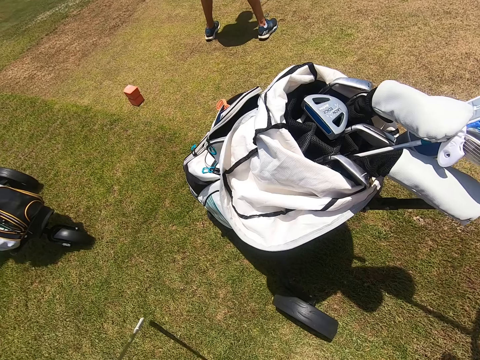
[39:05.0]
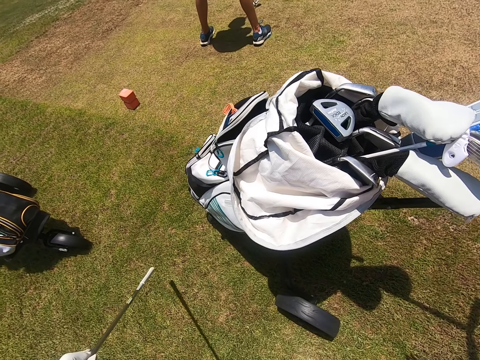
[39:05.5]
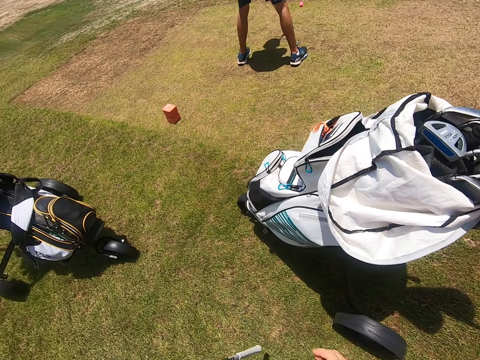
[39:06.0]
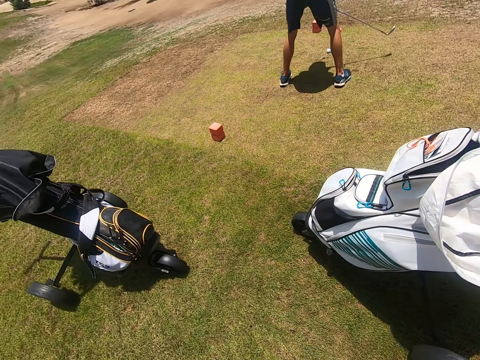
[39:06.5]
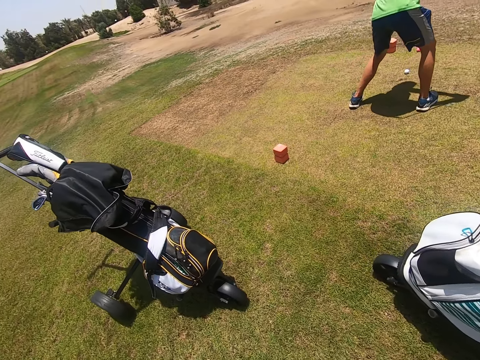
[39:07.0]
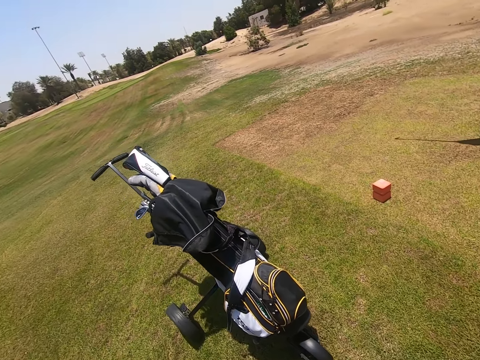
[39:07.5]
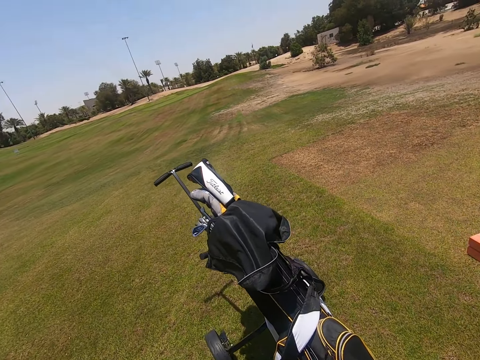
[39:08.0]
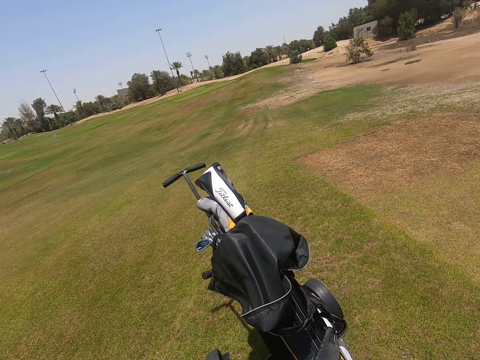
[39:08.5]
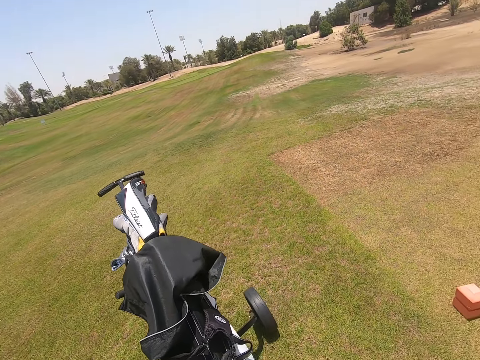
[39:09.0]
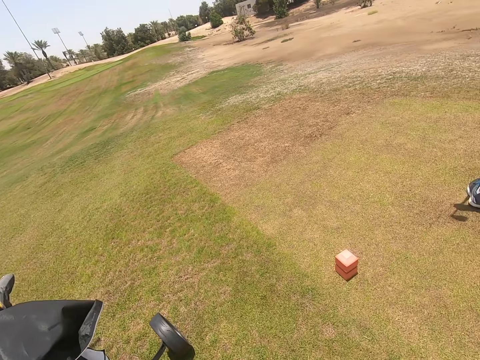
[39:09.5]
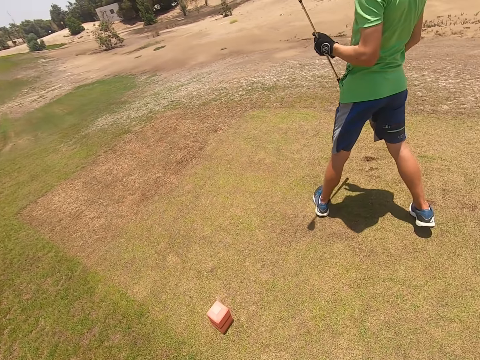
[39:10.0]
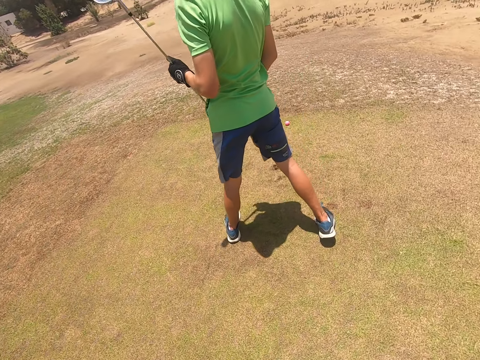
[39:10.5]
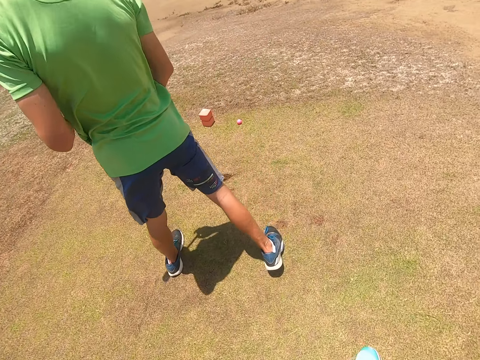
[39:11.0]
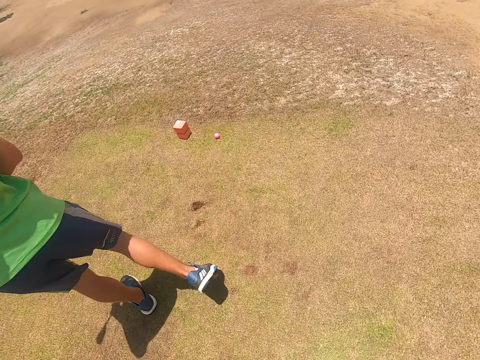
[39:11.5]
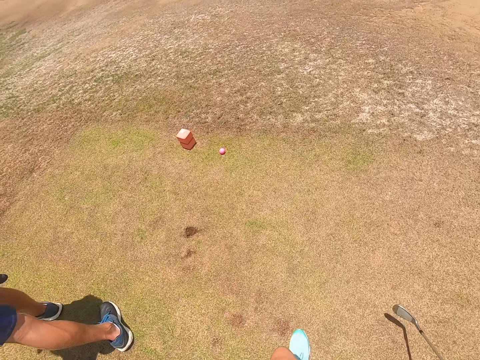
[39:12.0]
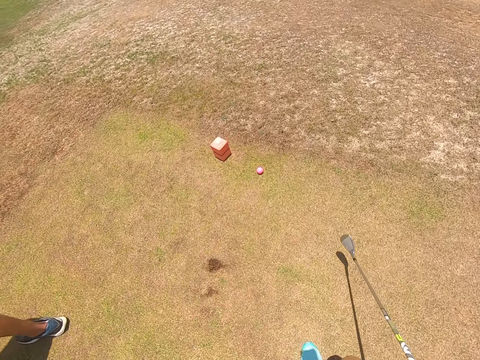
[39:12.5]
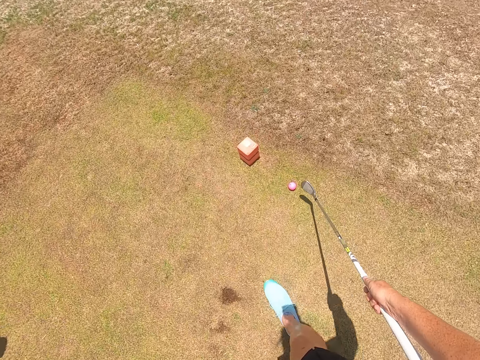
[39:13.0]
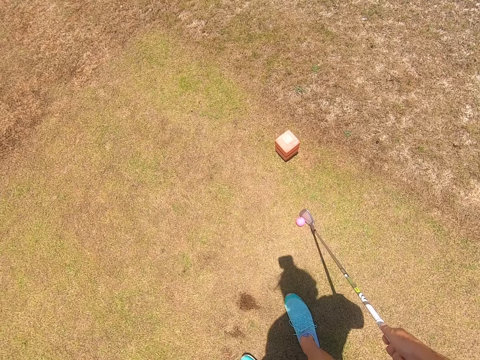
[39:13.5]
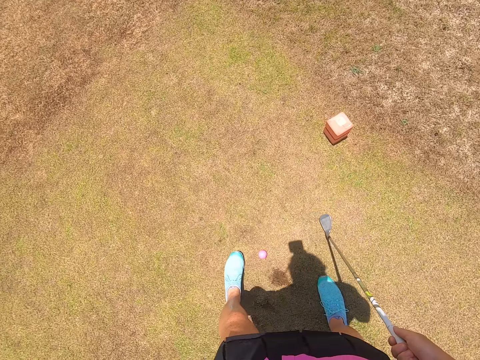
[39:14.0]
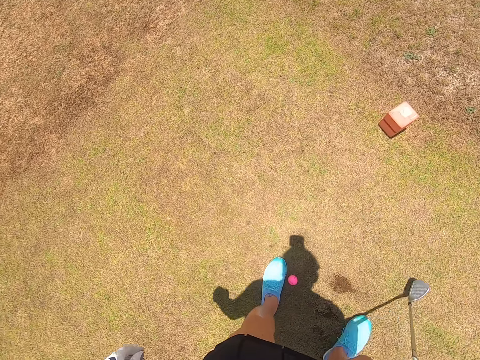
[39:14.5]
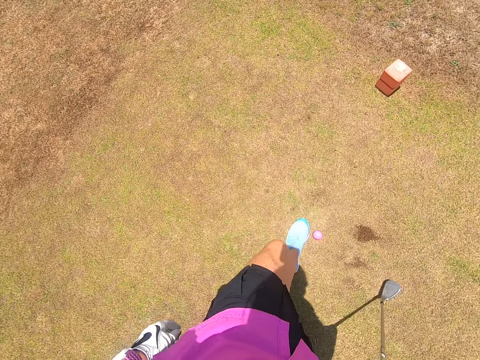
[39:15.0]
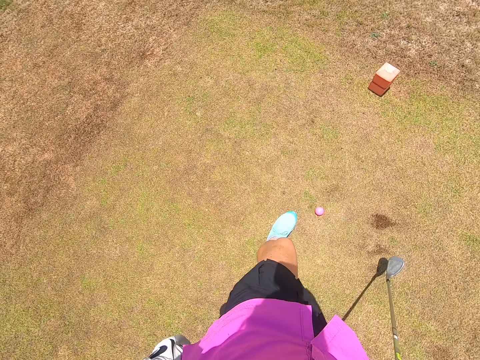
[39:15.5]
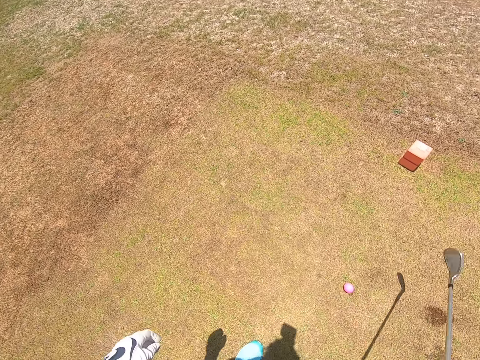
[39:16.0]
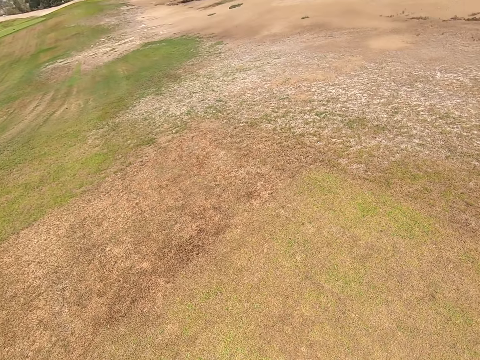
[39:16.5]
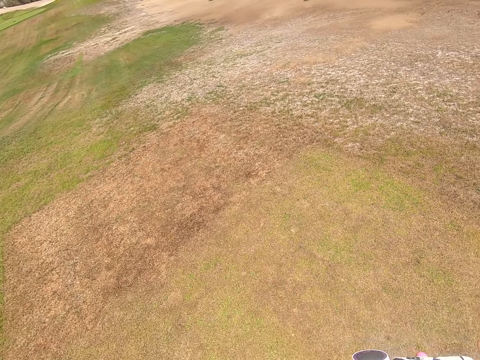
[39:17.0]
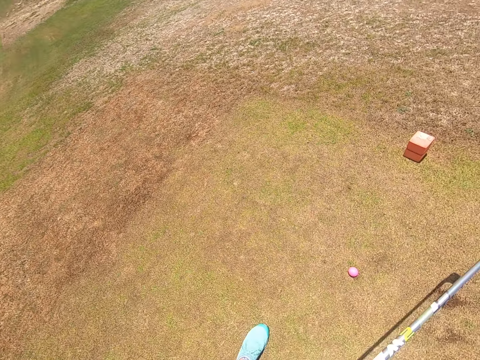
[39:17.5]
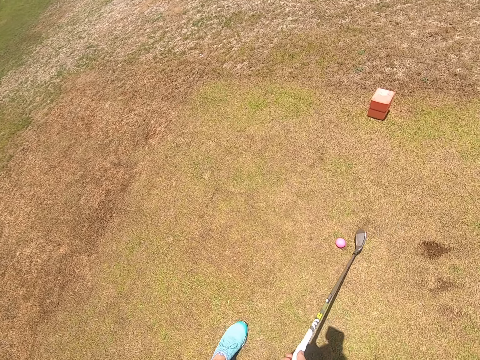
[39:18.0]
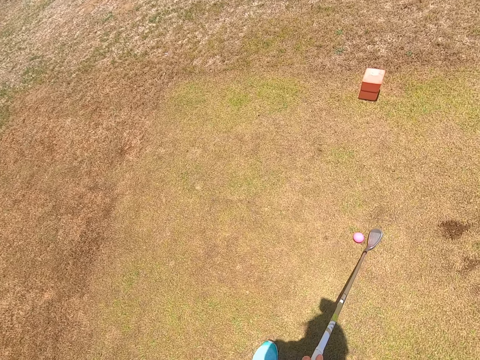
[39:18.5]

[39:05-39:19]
The camera wearer walks. They play golf with a hockey stick and pull golf.

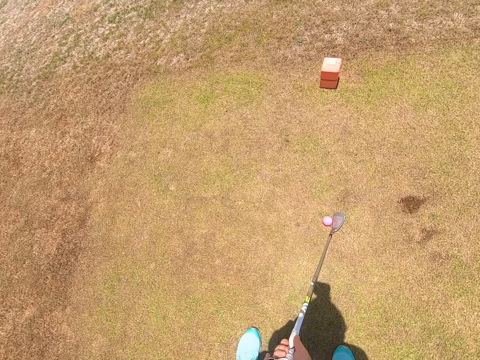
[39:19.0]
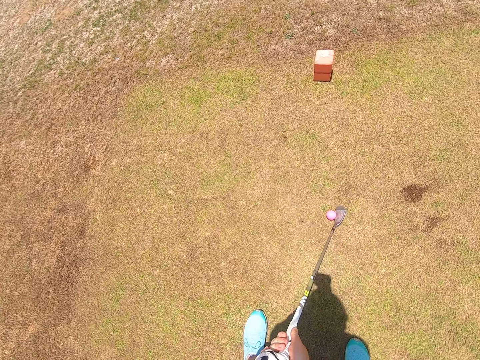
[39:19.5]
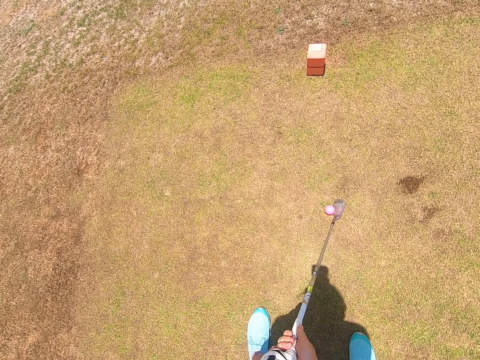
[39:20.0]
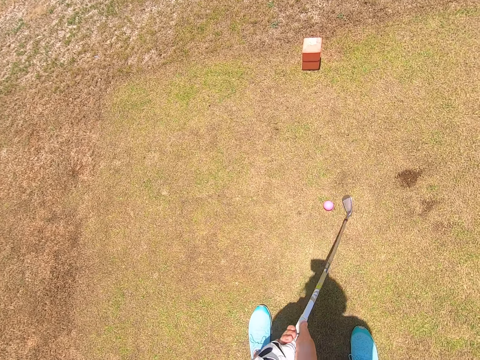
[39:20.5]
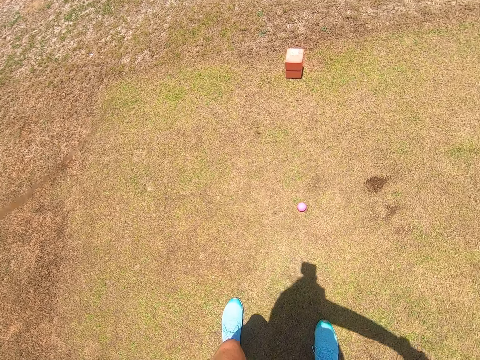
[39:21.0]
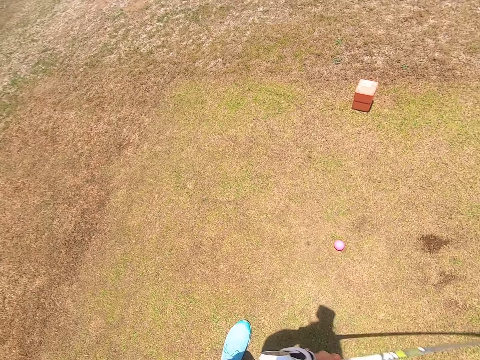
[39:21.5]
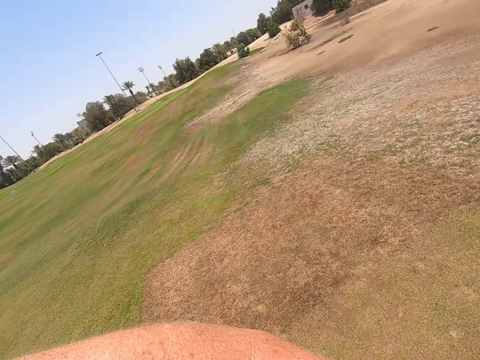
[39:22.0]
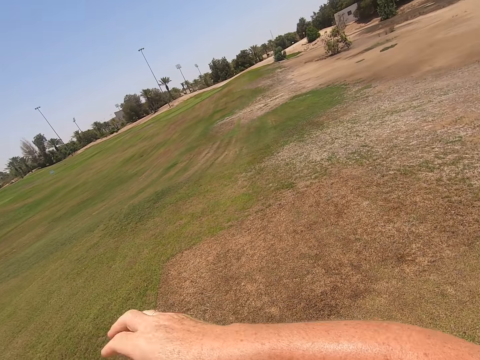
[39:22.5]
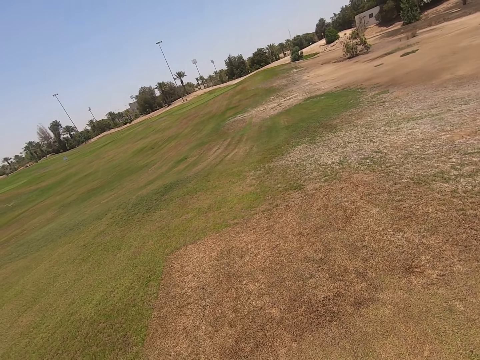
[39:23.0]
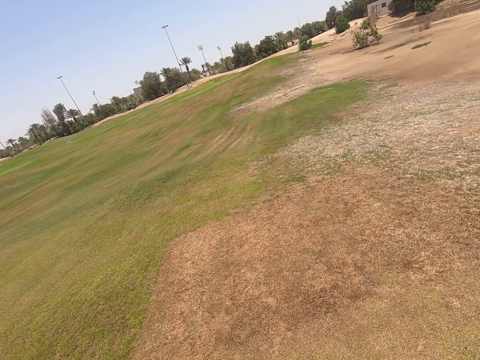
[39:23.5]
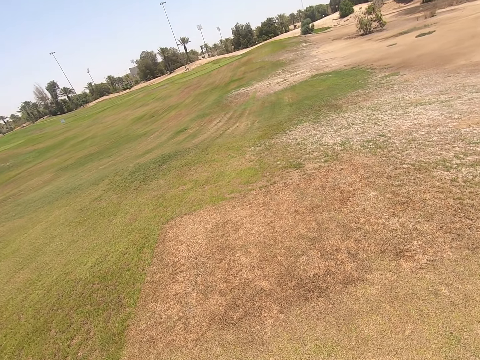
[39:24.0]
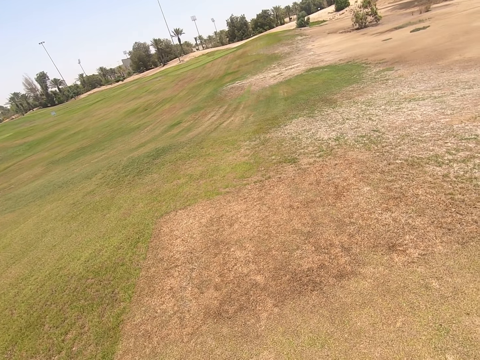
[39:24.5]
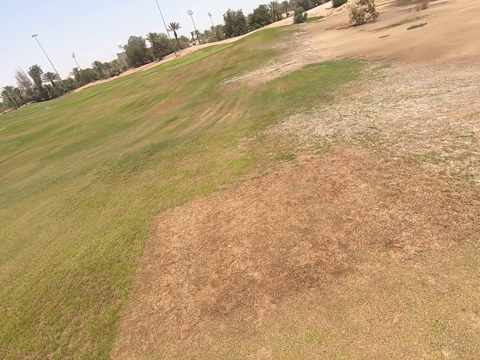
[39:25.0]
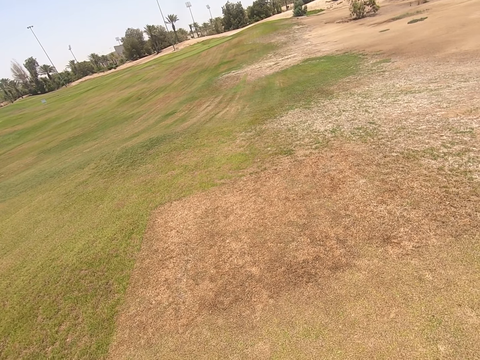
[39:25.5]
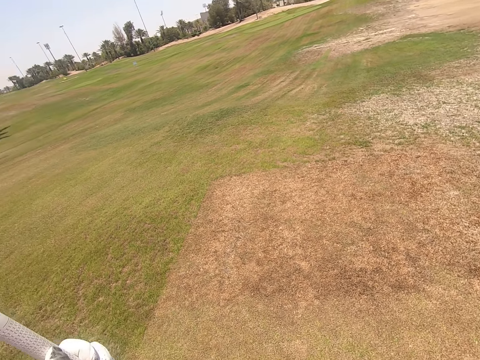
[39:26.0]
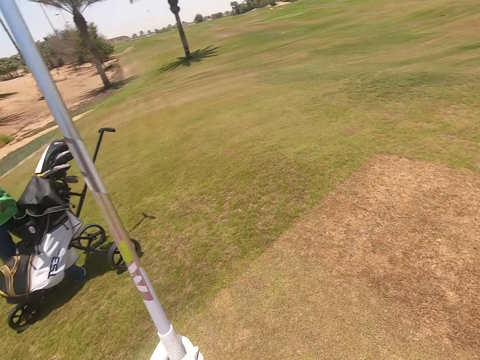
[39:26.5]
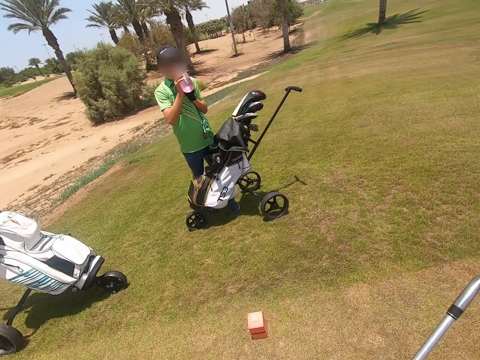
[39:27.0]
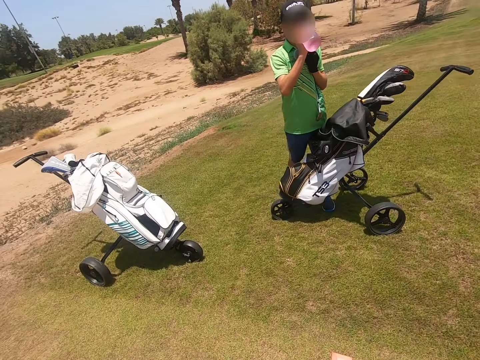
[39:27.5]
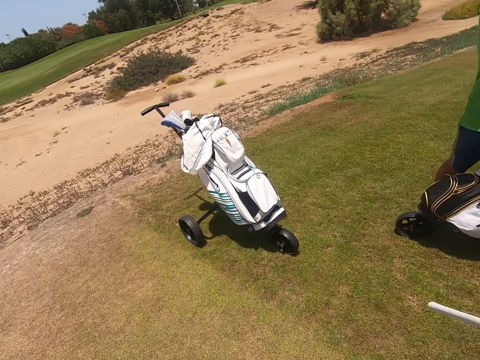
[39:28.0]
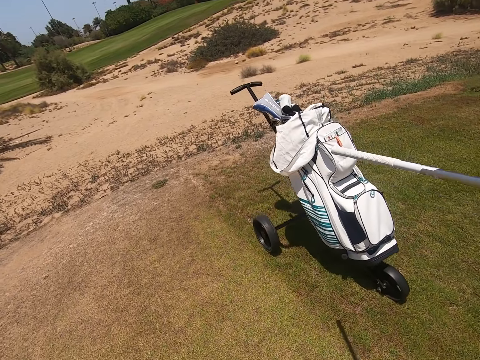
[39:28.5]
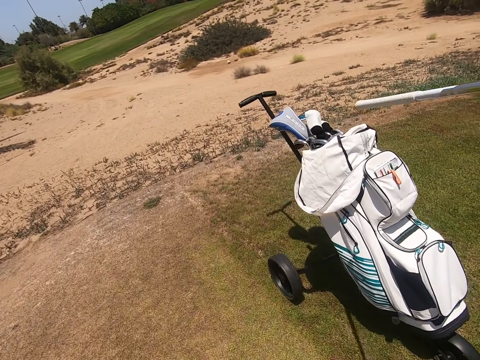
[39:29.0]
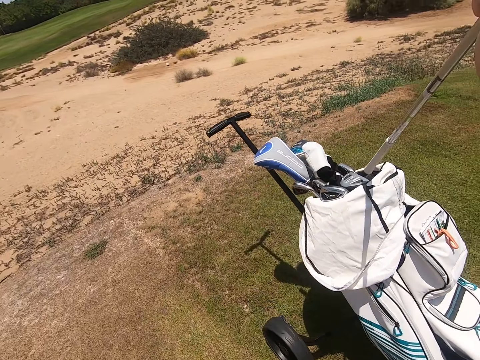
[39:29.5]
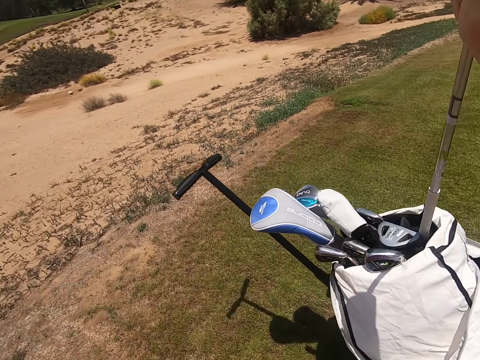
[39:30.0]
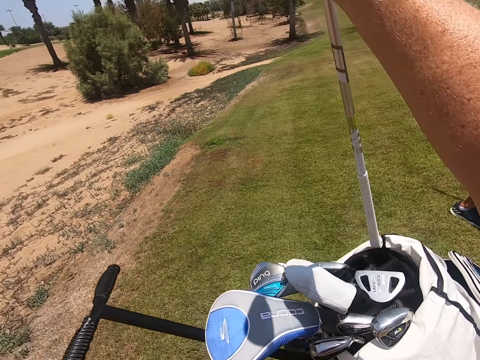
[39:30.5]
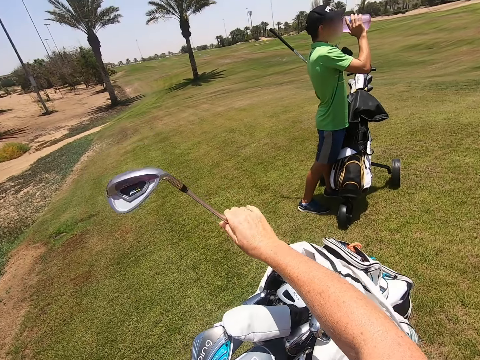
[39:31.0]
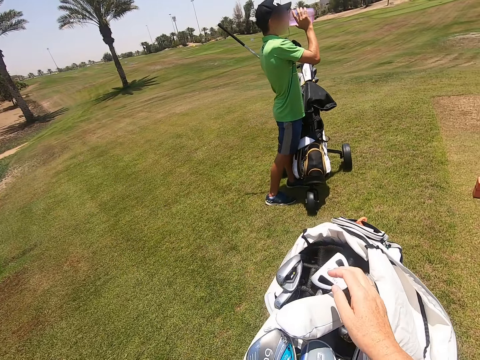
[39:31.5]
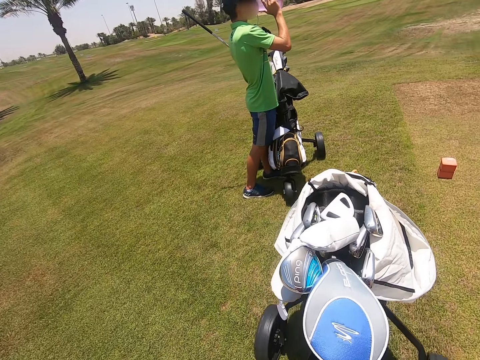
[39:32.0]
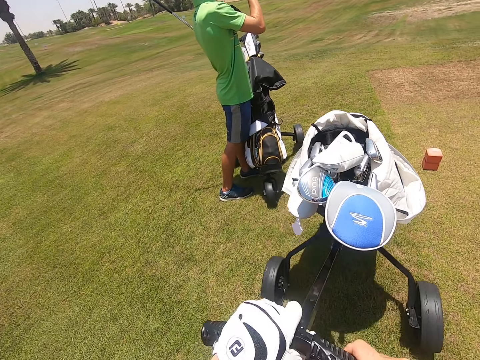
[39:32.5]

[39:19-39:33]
The camera wearer hits golf. A person drinks water. The camera wearer pushes a golf cart. They put a golf club in the golf bag. They push the golf cart.
